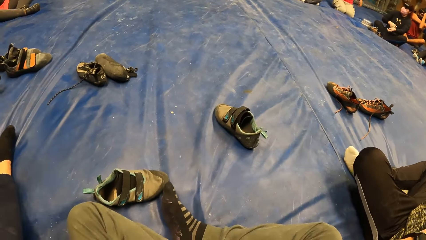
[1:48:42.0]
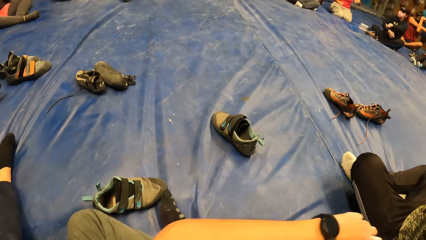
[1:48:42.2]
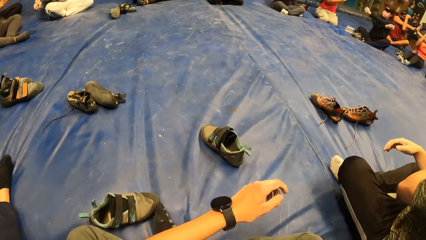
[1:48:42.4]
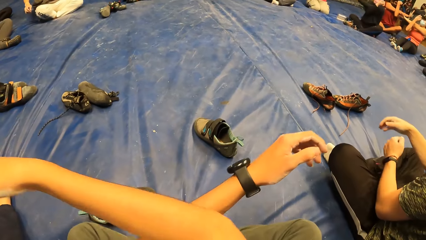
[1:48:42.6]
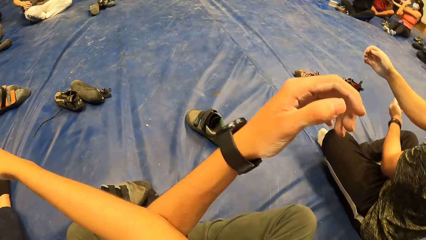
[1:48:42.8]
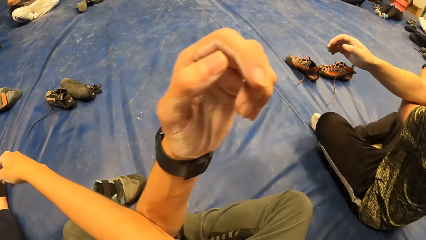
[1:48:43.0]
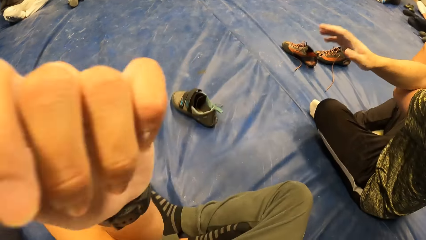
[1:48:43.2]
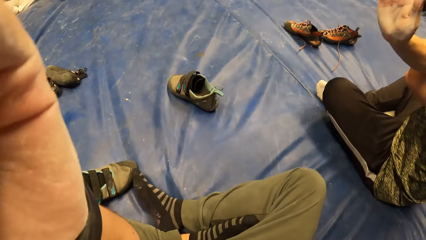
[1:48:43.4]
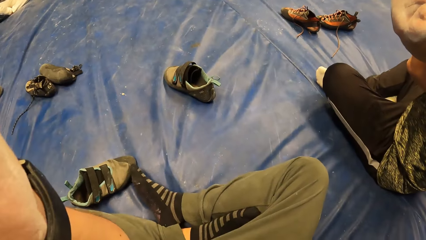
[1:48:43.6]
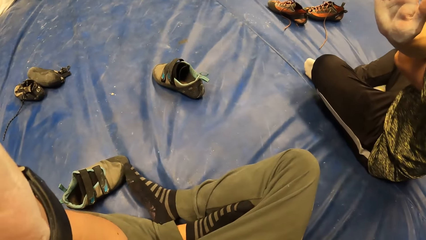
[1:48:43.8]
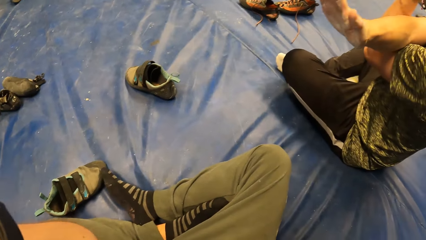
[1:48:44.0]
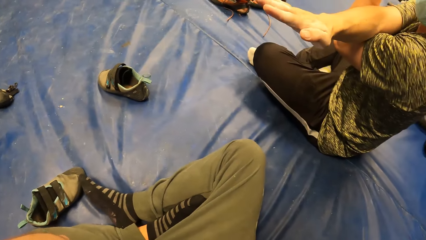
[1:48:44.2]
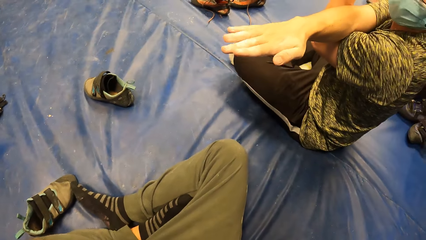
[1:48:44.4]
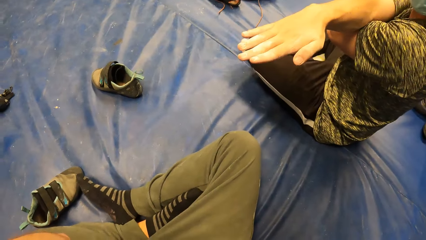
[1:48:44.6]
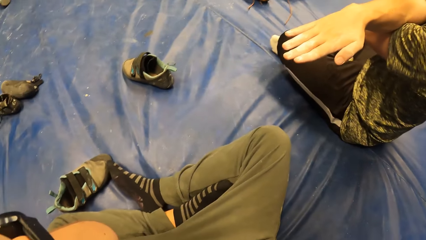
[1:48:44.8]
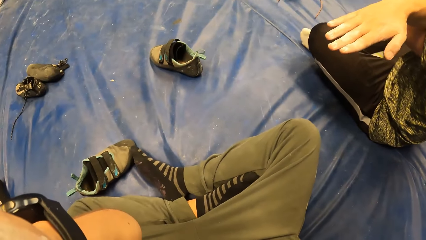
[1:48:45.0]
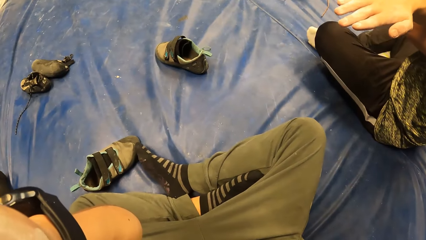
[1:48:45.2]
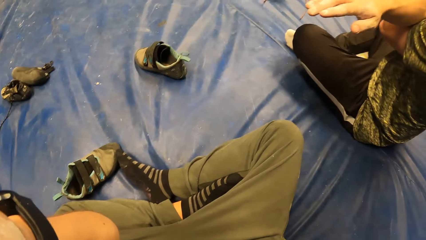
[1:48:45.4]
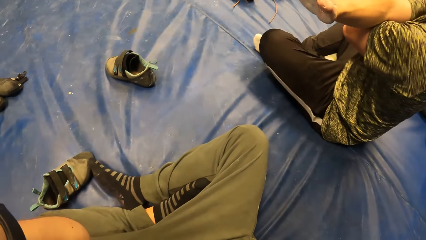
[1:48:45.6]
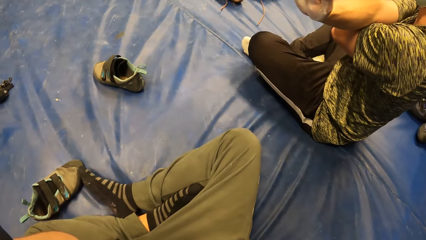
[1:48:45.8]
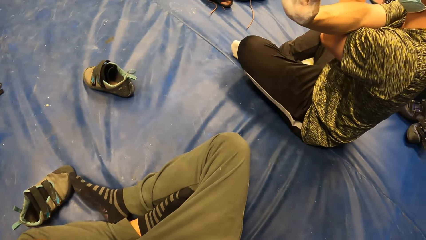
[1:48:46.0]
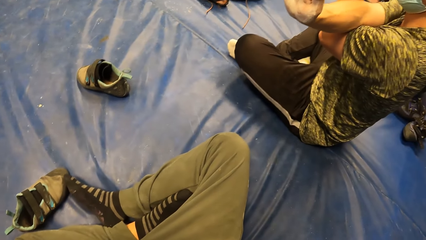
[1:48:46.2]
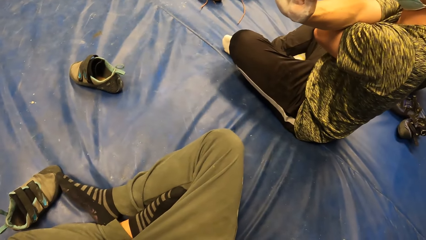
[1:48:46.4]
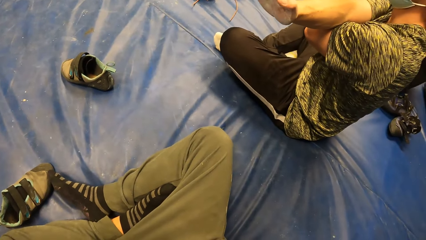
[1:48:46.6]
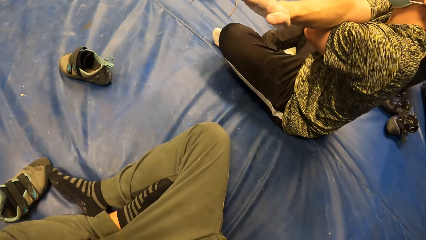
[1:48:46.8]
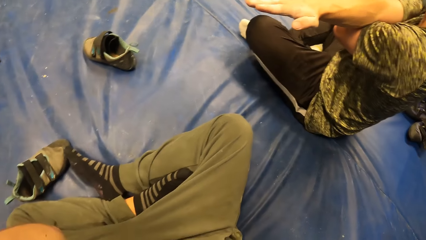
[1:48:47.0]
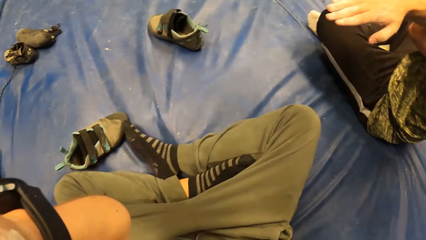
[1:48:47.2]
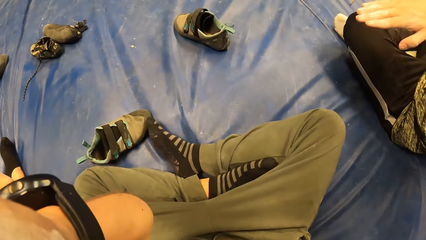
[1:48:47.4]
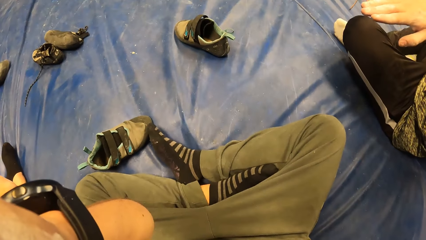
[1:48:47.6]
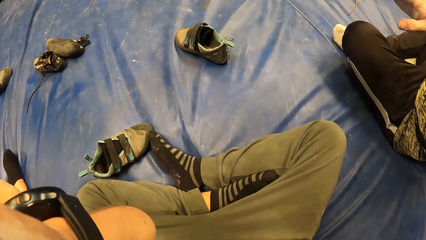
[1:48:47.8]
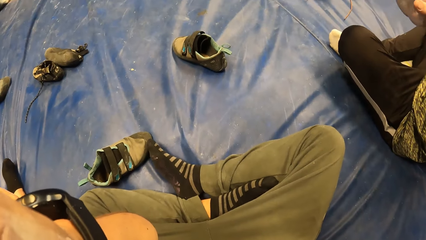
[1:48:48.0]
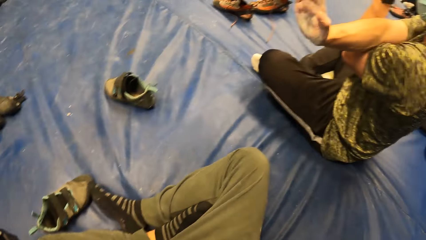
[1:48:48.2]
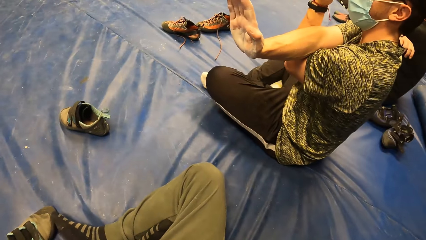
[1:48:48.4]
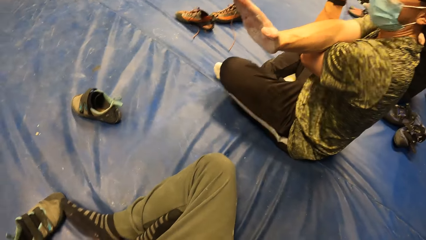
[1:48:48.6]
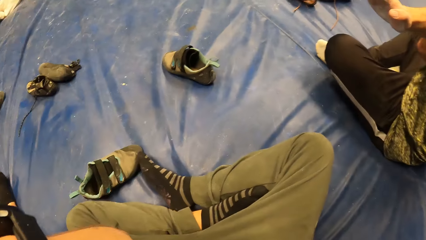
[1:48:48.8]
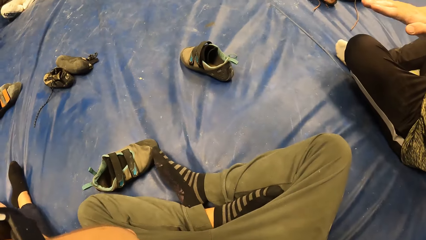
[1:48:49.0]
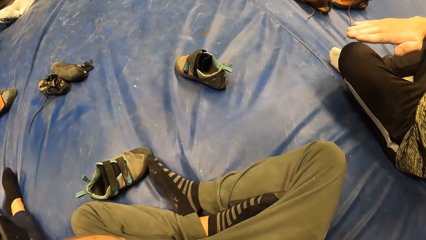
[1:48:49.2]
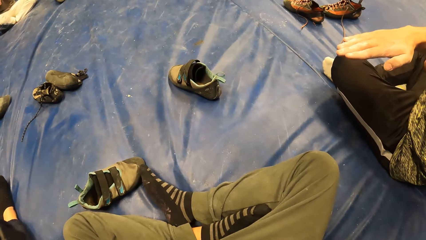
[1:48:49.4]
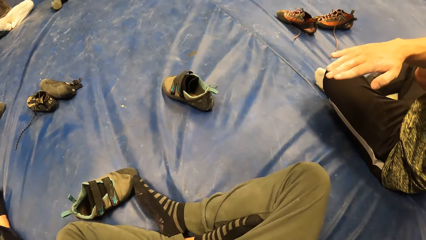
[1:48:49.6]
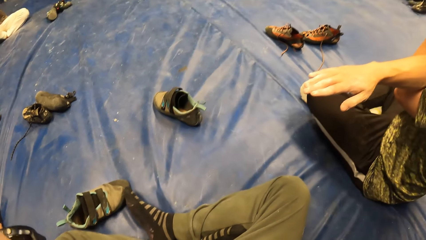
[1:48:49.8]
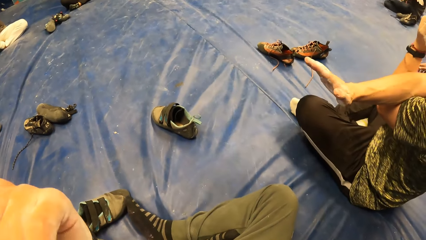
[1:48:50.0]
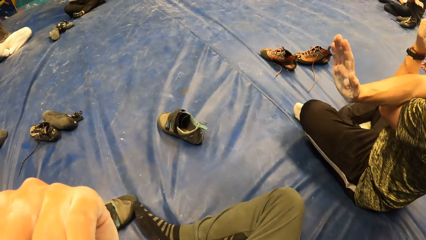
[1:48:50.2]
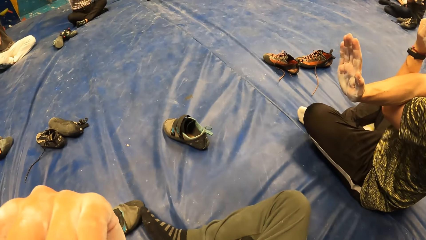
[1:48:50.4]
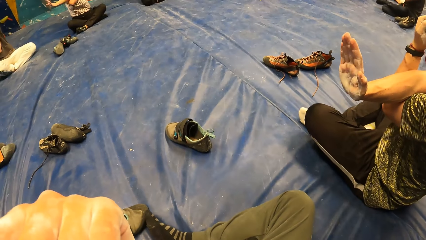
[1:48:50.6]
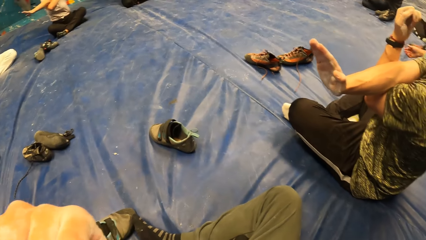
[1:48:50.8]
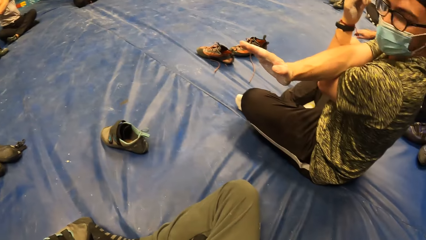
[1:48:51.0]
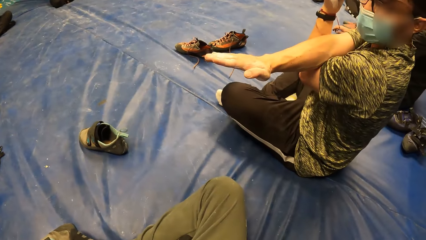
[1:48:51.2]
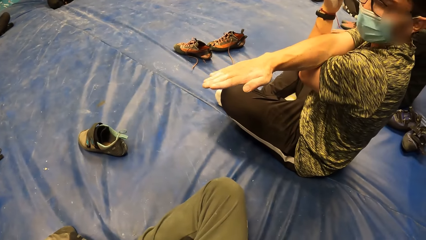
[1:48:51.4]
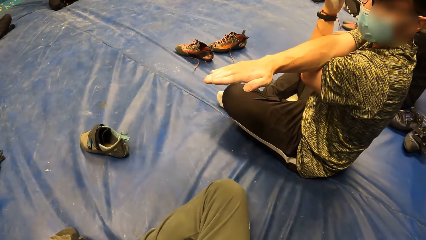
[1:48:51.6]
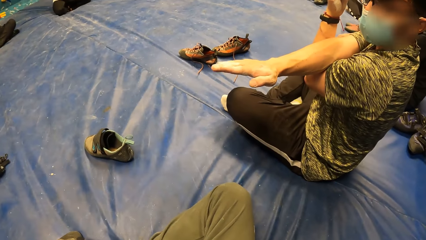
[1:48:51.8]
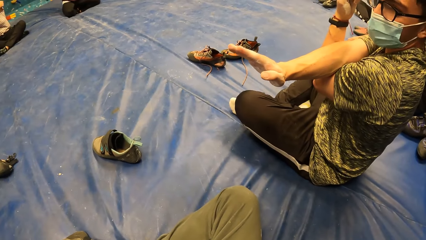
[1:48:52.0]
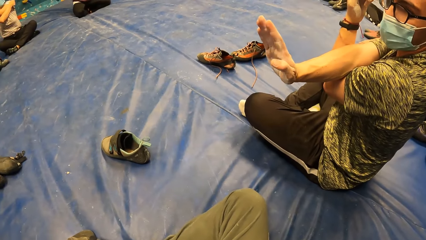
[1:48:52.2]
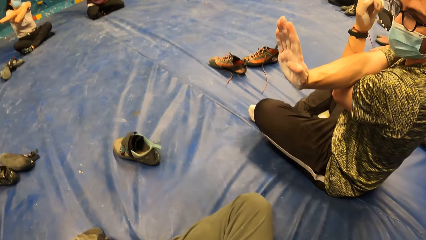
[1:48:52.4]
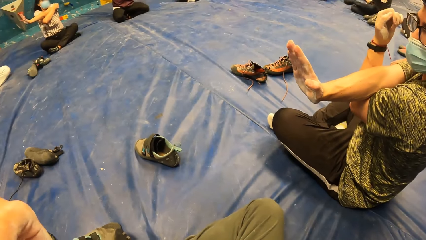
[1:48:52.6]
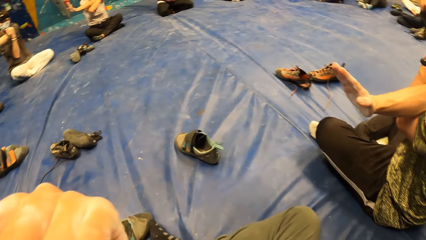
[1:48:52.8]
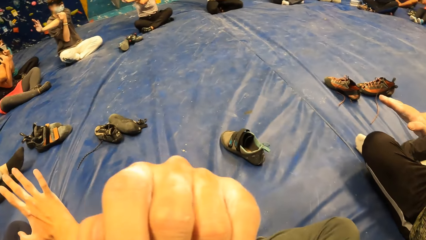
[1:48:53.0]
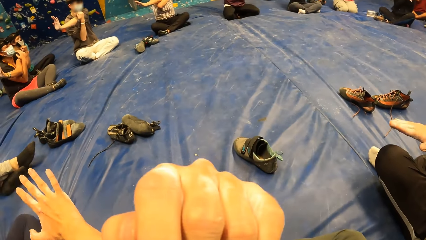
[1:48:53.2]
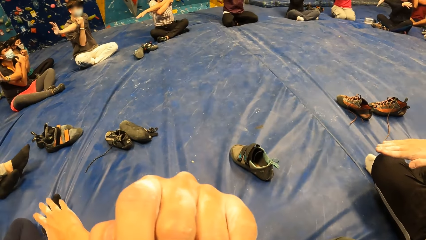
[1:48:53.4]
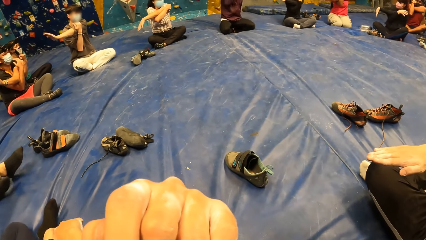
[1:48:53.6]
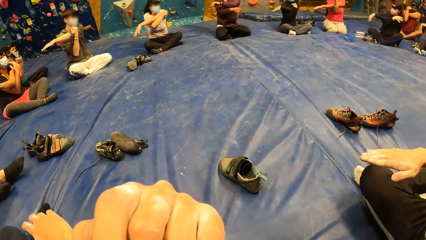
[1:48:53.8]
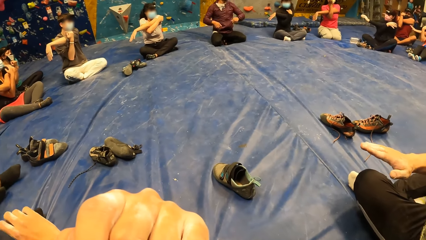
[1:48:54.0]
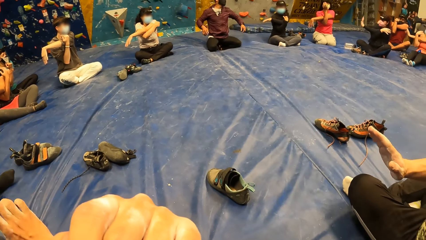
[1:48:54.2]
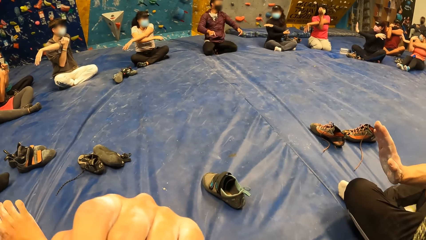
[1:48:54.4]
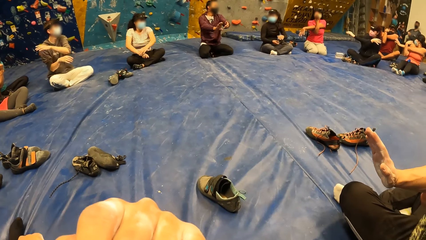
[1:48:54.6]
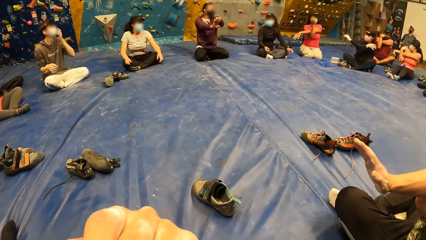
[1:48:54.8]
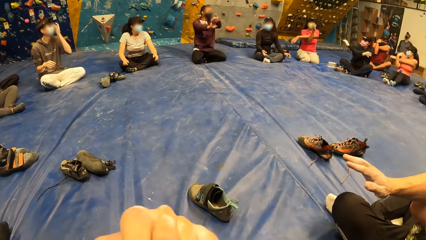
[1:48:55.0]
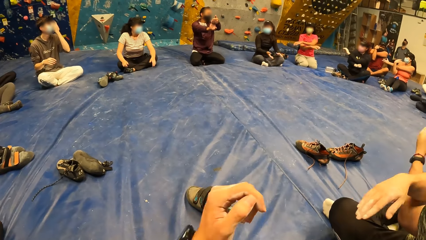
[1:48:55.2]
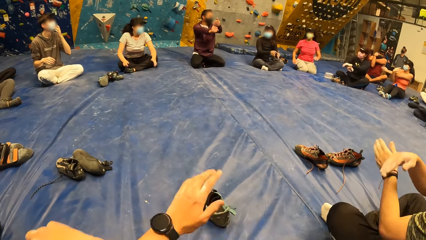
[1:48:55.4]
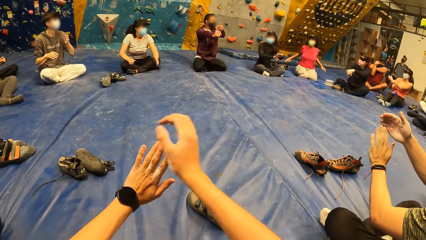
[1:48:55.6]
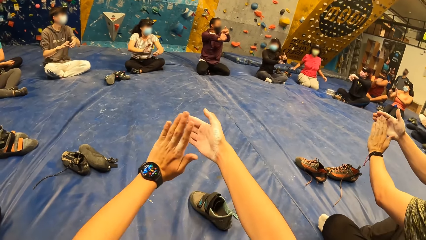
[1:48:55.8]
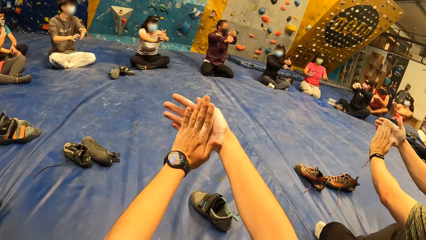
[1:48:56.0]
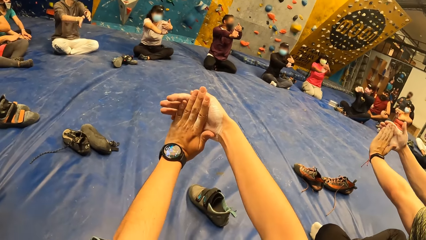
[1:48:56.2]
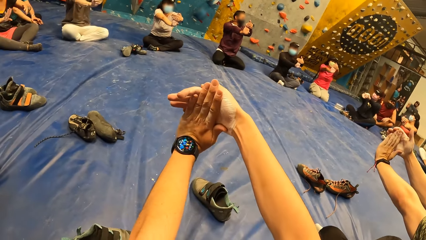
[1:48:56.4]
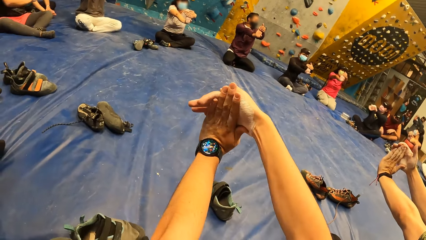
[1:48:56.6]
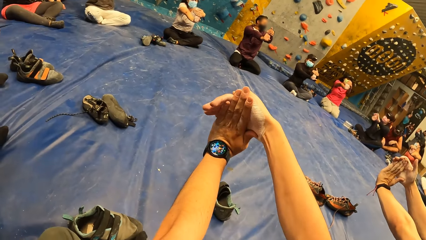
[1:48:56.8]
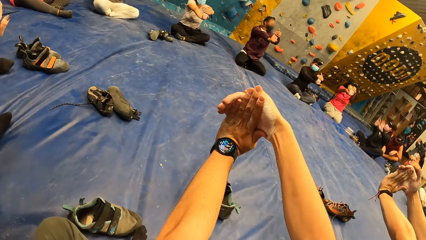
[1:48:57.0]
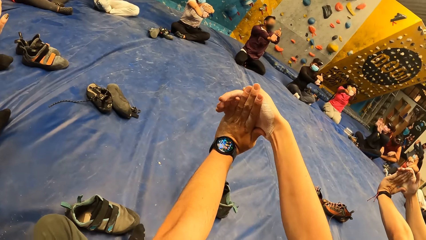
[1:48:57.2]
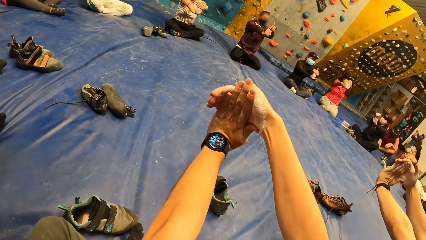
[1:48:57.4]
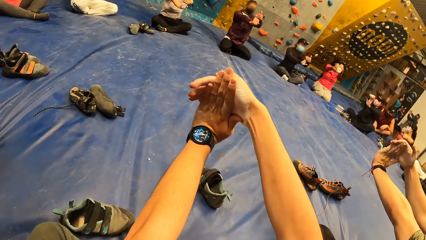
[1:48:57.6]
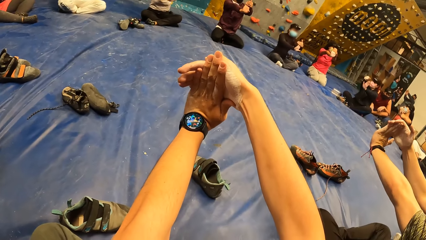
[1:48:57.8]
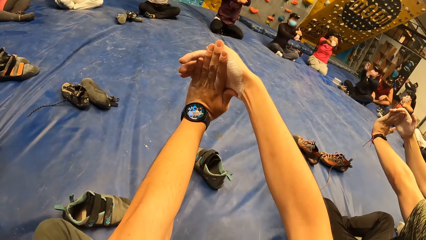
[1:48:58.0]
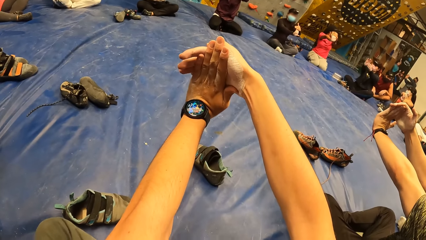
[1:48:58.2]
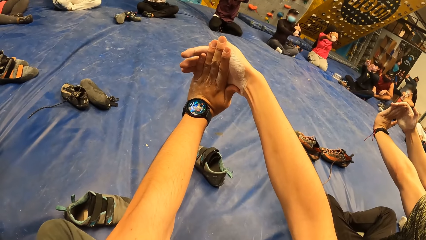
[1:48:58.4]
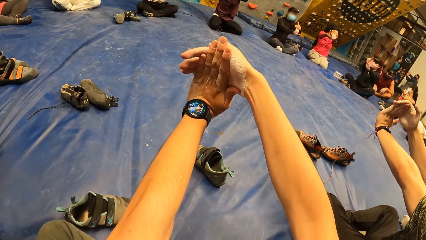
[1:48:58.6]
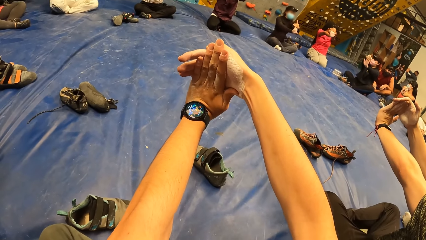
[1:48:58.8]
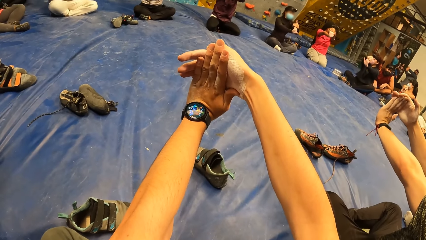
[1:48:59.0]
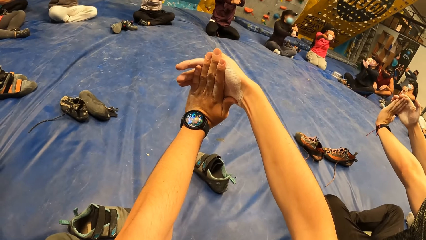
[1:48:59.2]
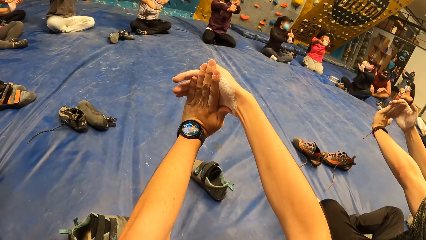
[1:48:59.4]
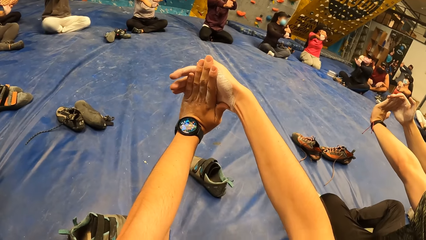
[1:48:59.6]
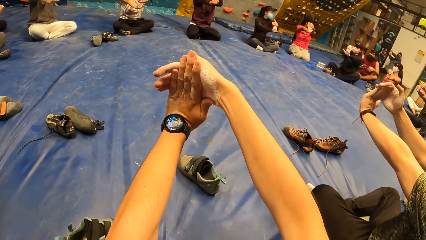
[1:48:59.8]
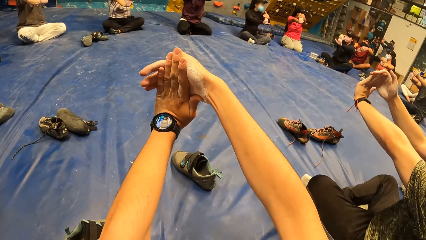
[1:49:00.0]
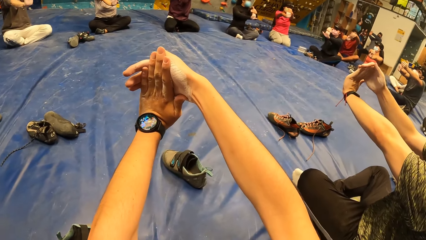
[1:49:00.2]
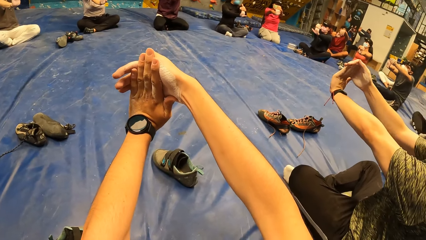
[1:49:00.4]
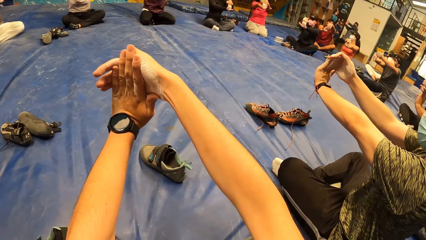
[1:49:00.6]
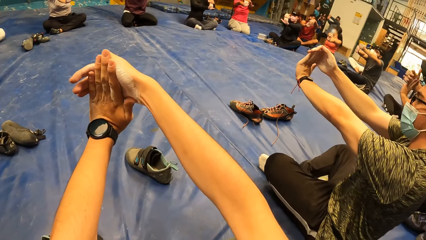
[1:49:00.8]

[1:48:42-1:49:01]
The camera wearer stretches his right hand. A man stretches his right hand. The camera wearer holds hands and lifts his hand. A woman stretches her left hand. Another man stretches his left hand. Another woman stretches both hands. Another woman stretches both hands. The first man stretches both hands. Another woman stretches both hands. Another woman stretches both hands. Another woman stretches both hands. Another woman stretches both hands. Another woman stretches both hands. Another man stretches both hands. The first woman stretches both hands. The second man stretches both hands. The second woman stretches both hands. The third woman stretches both hands. The camera wearer stretches both hands. He looks around.
